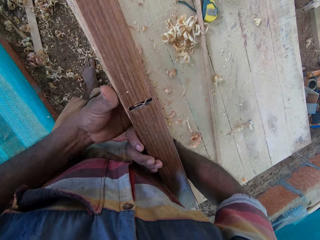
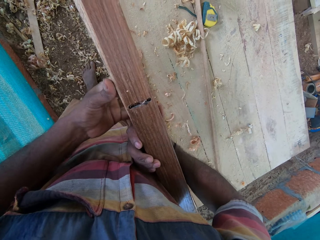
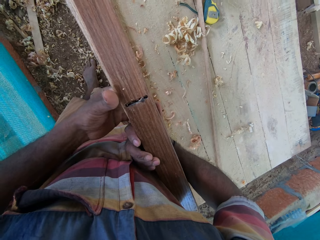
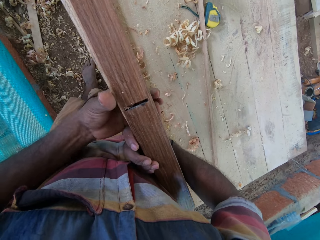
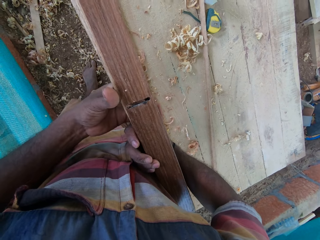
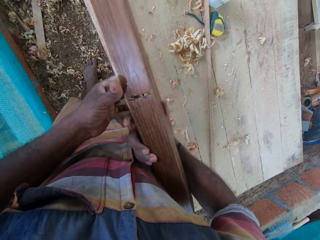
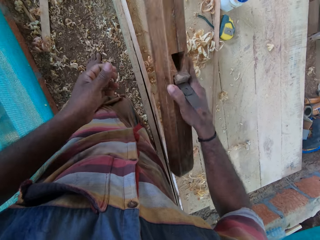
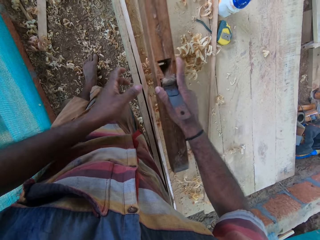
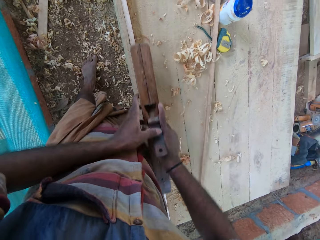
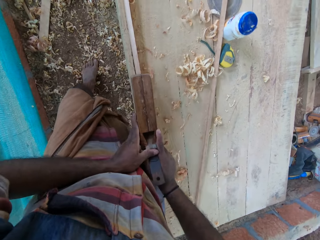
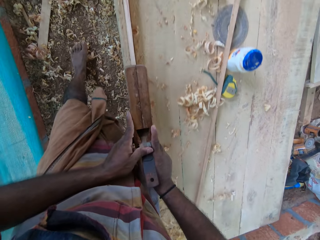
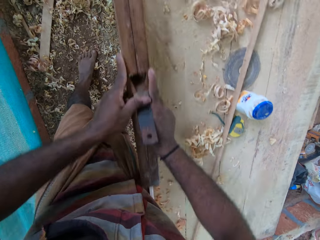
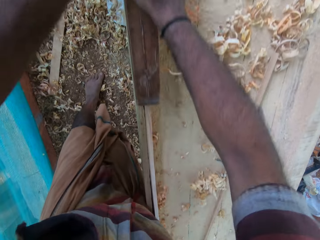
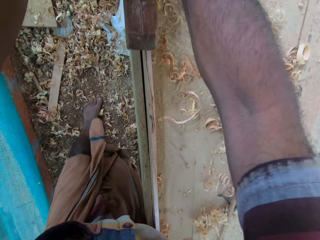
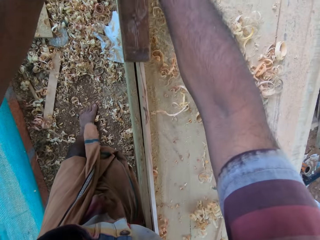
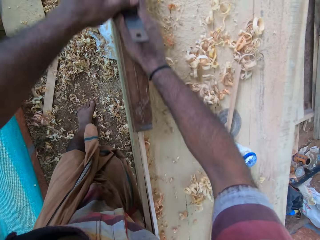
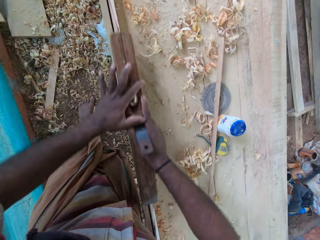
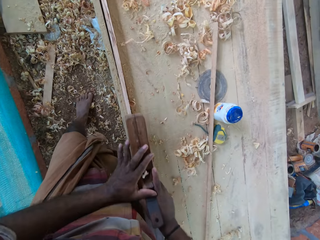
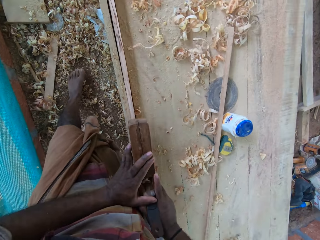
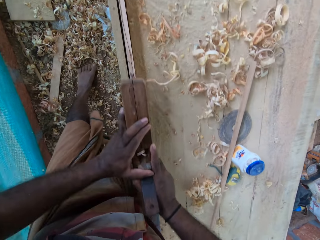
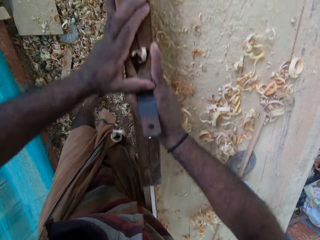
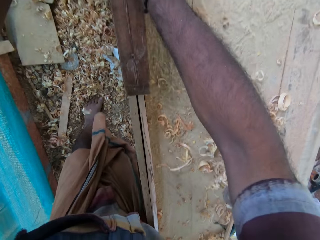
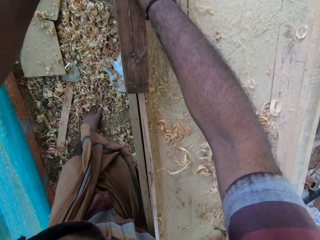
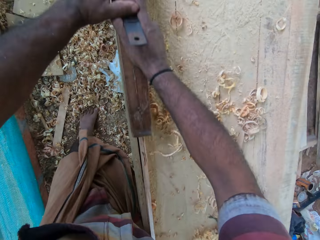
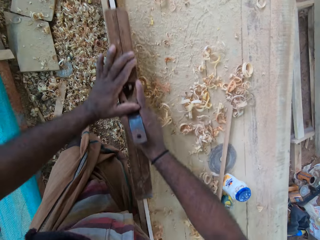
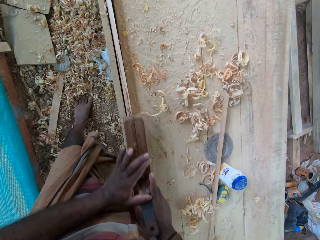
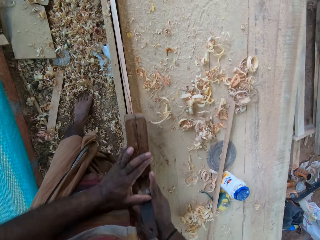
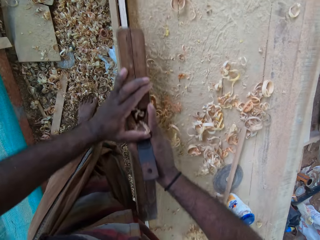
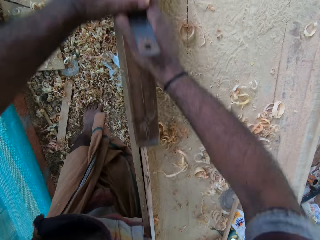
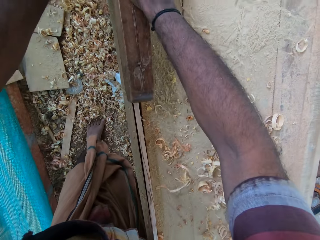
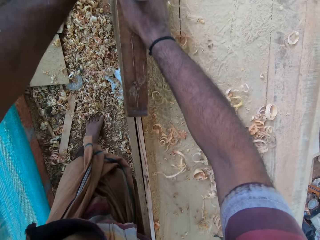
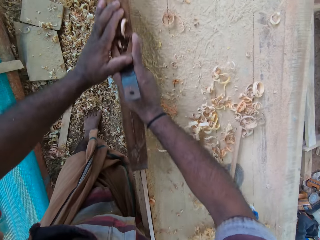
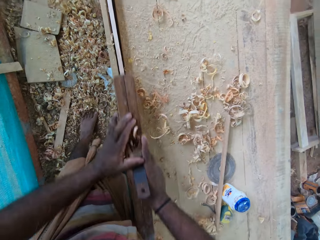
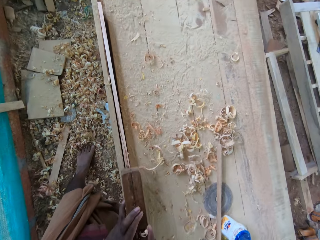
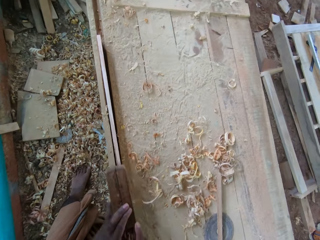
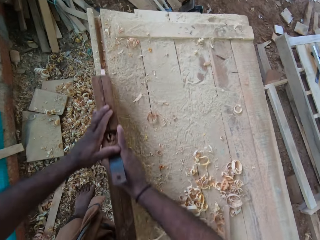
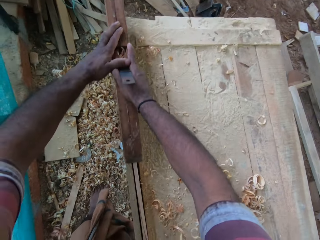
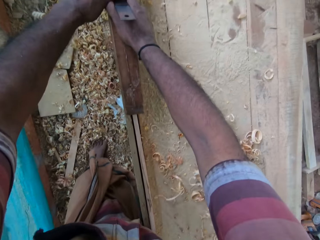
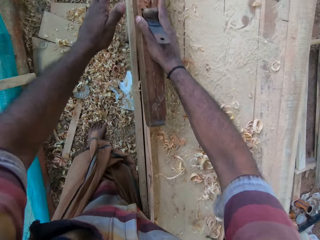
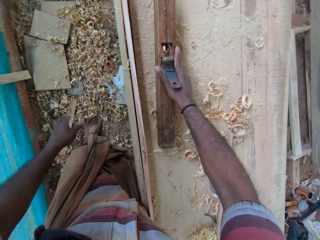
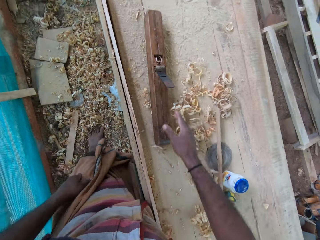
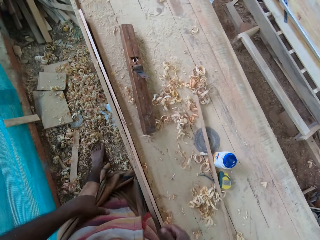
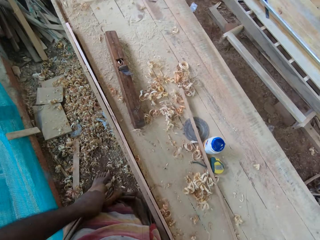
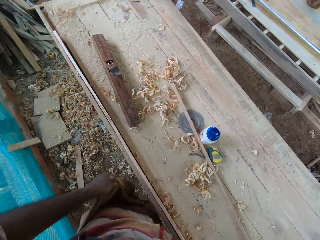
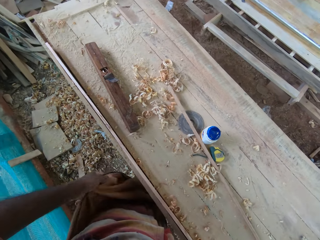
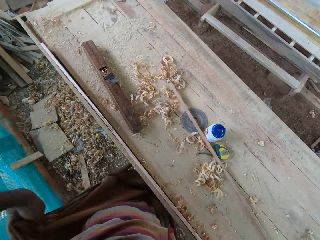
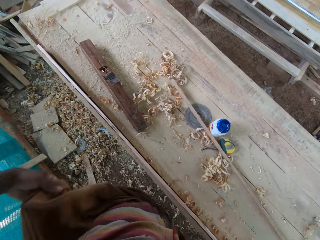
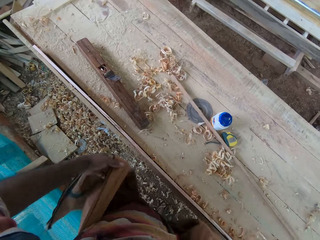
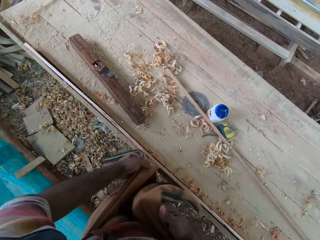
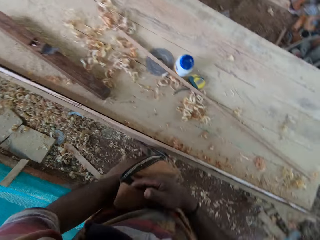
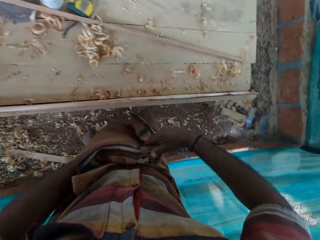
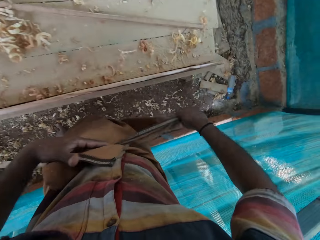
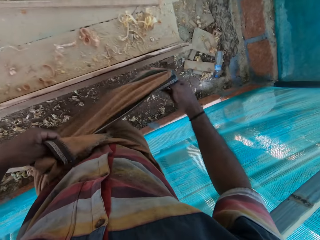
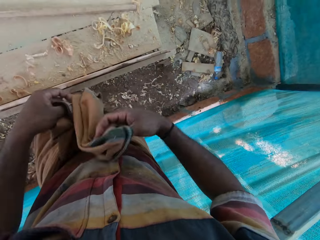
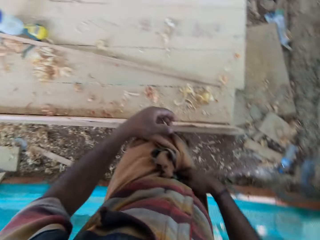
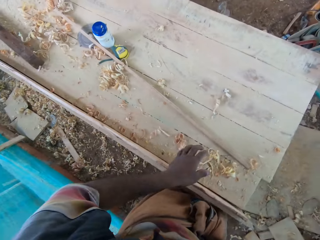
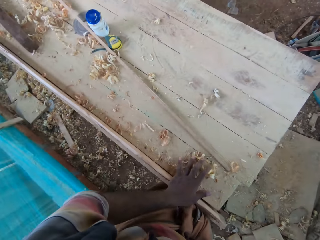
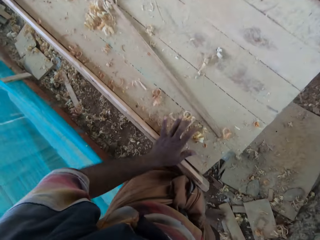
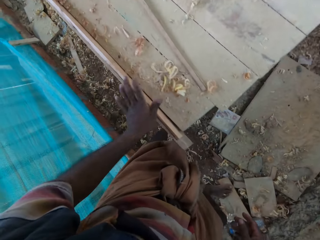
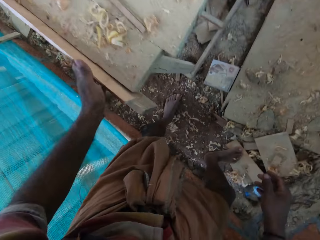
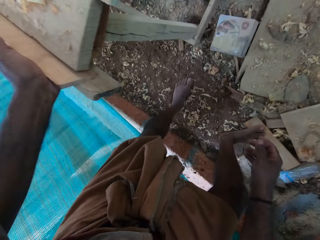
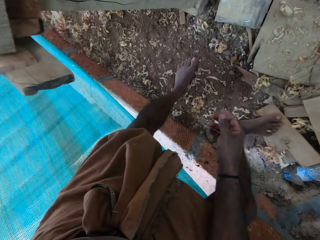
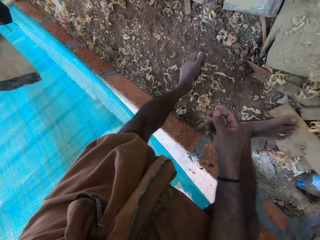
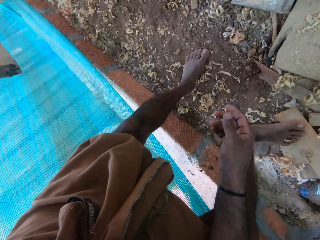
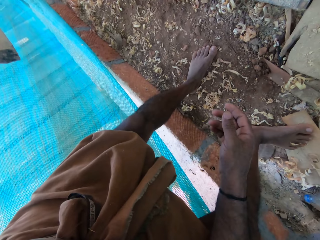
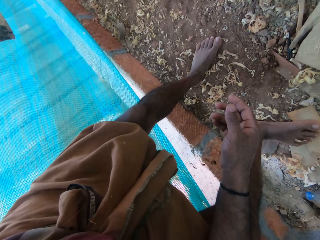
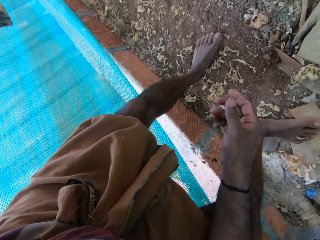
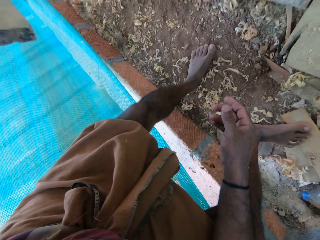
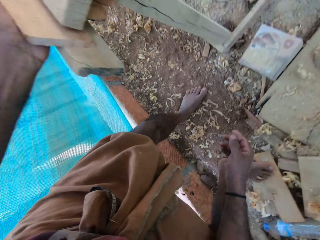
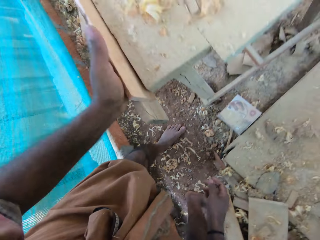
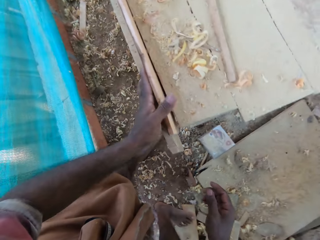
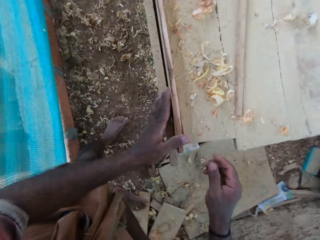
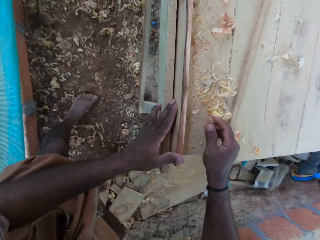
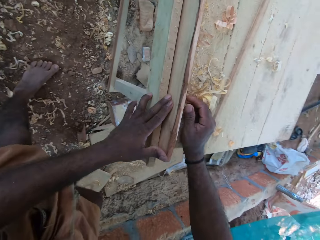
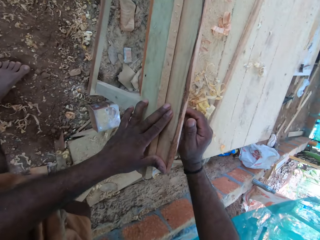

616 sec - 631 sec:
The camera wearer smooths the wood with a plane. He places the plane on the table or stand. He re-wraps the cloth around his waist. He bends down. He stares at the wood on the stand.

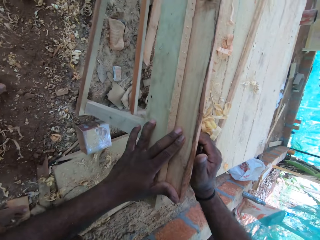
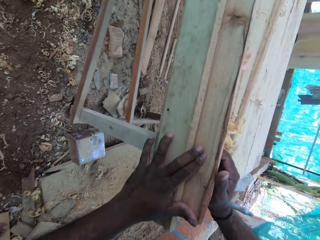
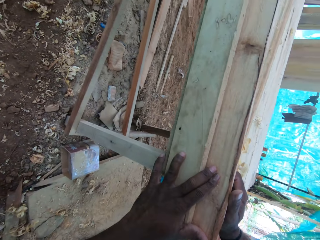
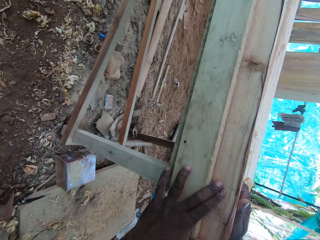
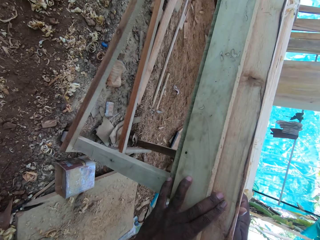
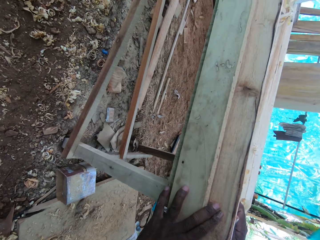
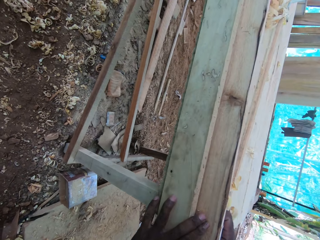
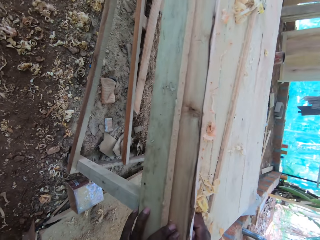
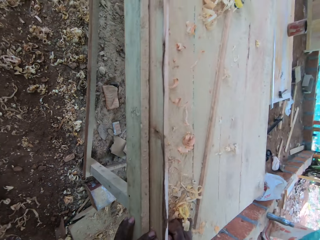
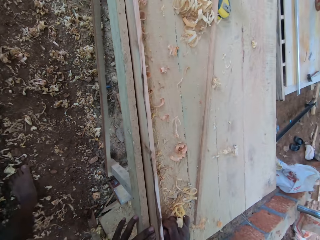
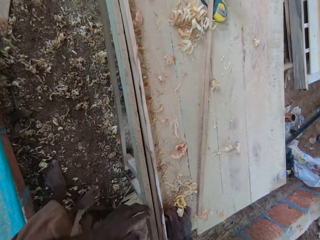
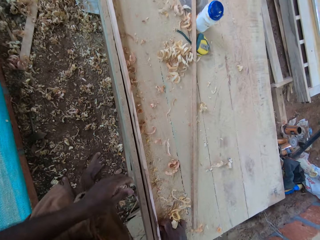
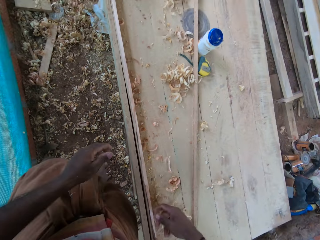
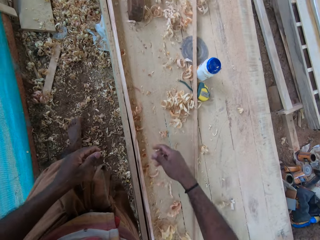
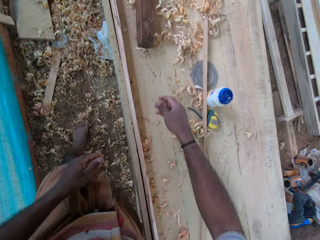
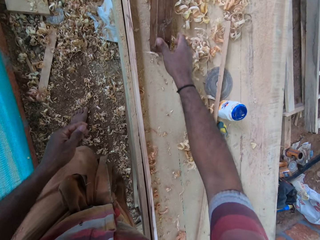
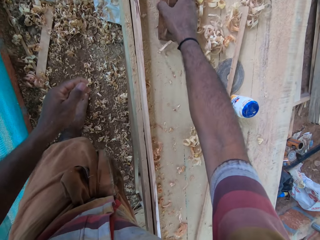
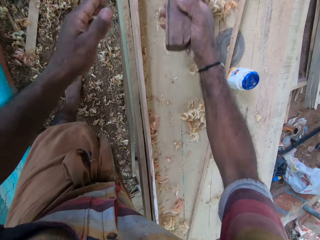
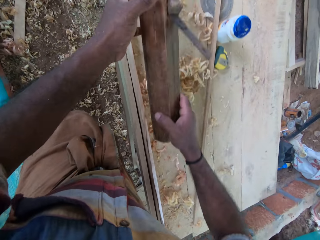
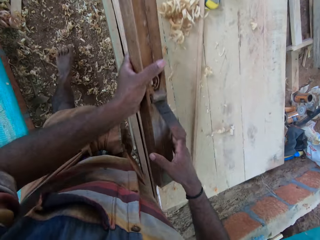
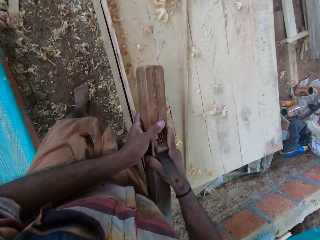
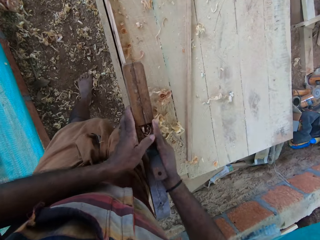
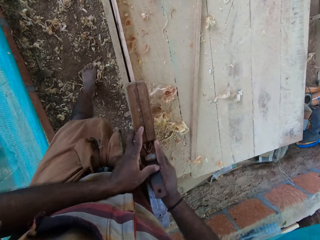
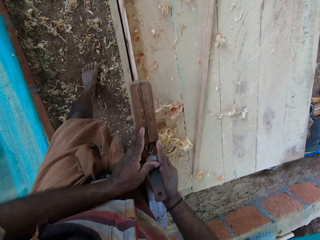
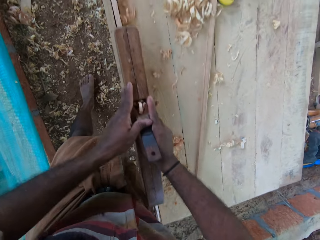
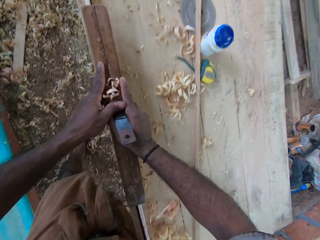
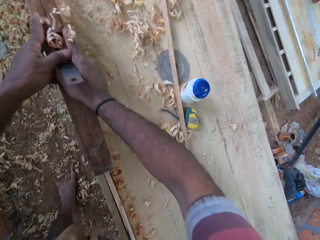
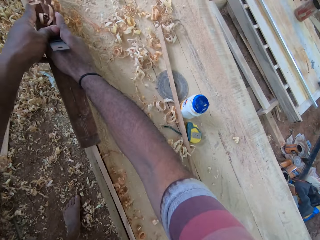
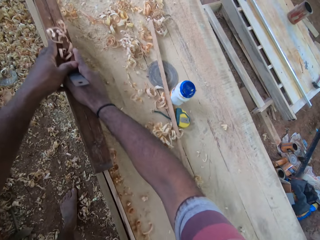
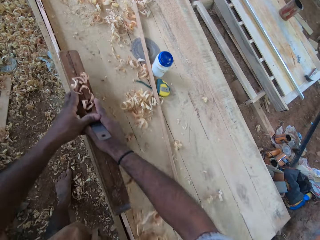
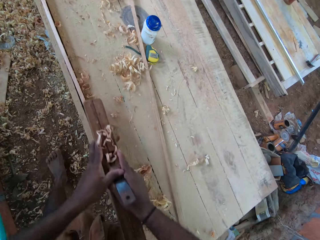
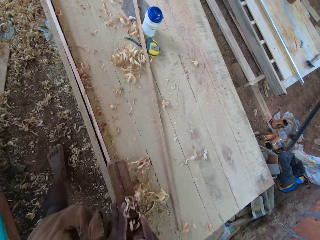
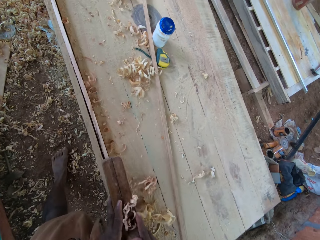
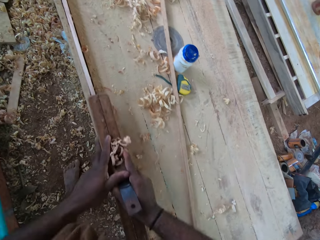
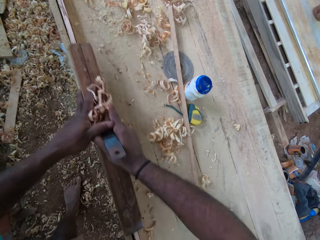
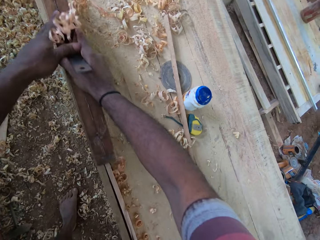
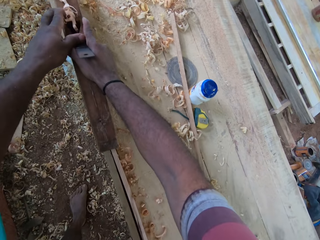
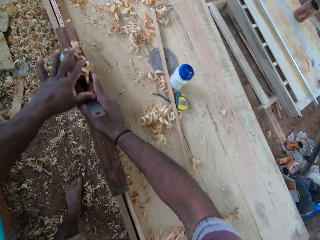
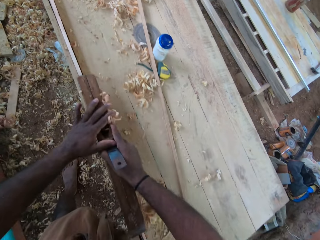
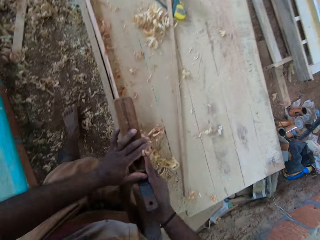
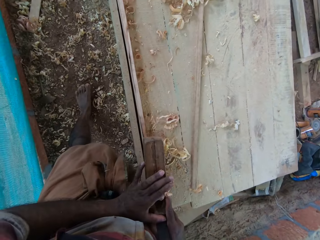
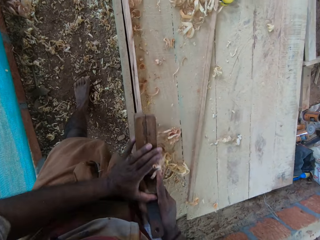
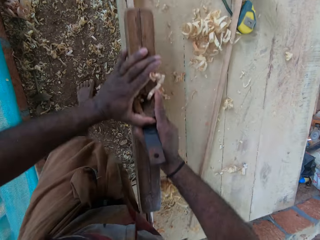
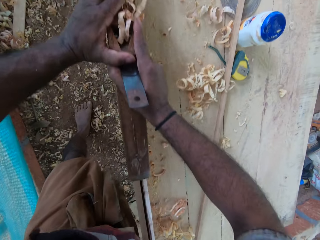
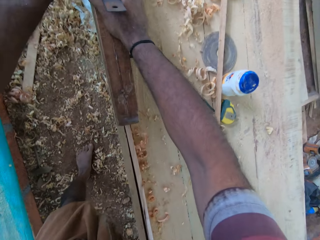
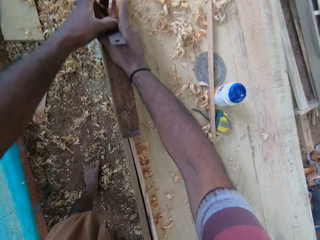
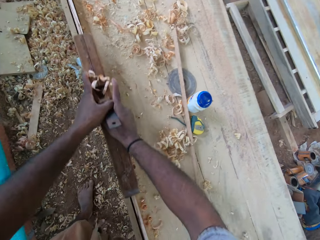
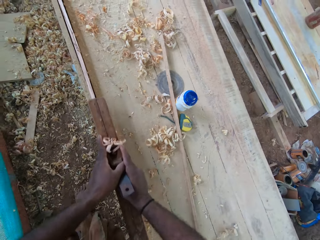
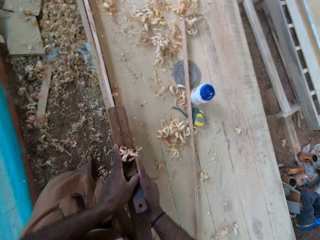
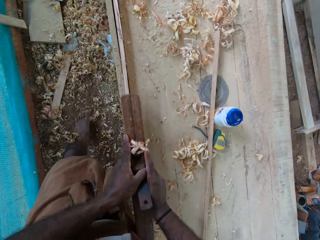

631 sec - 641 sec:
The camera wearer walks along a stand. They pick up the plane on the stand. They shape the wood on the stand with the plane.
